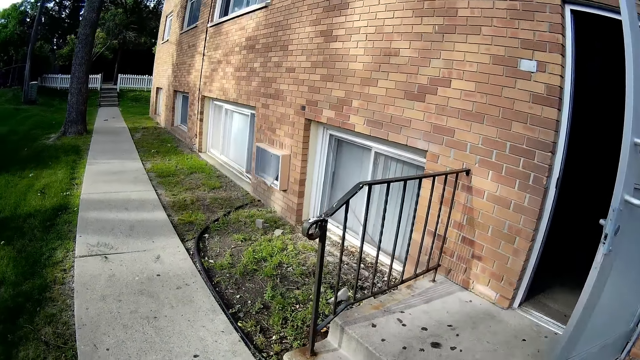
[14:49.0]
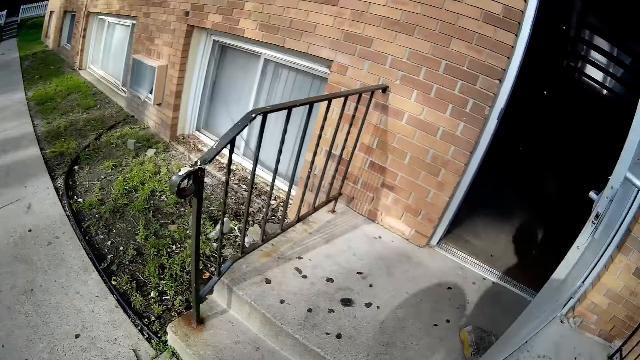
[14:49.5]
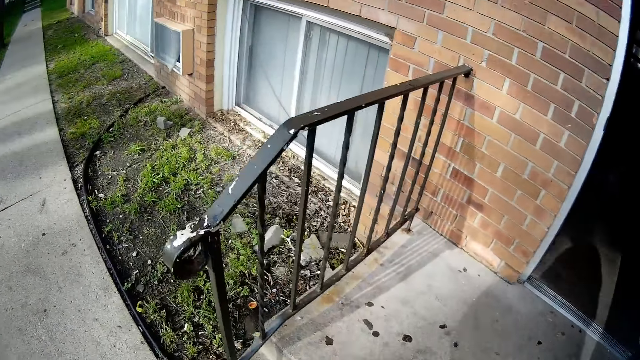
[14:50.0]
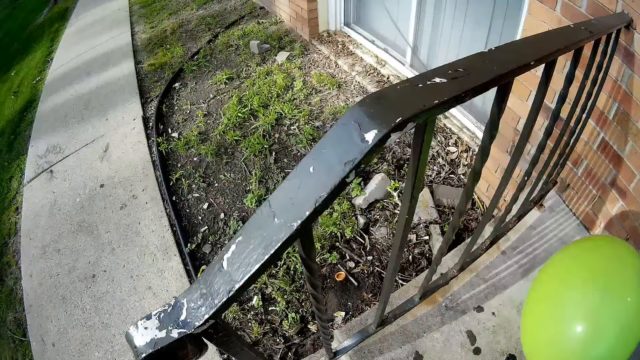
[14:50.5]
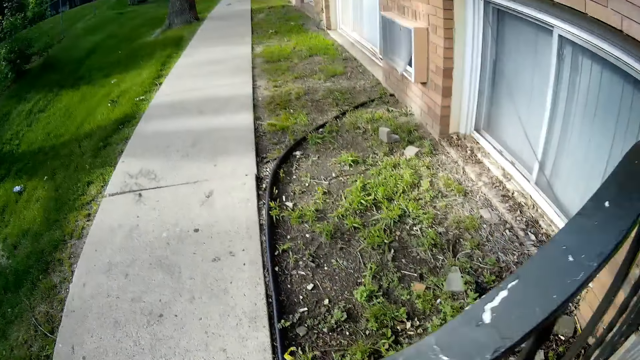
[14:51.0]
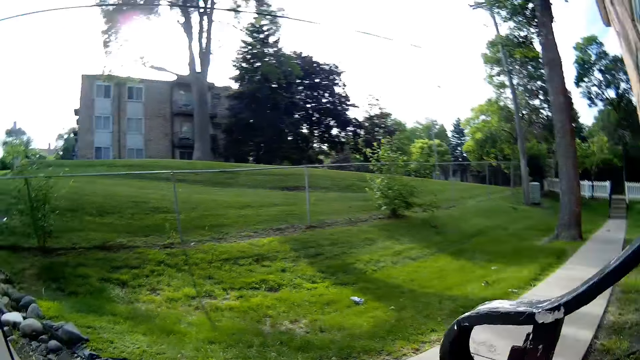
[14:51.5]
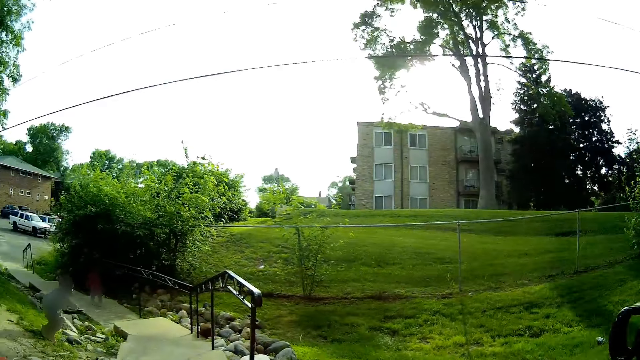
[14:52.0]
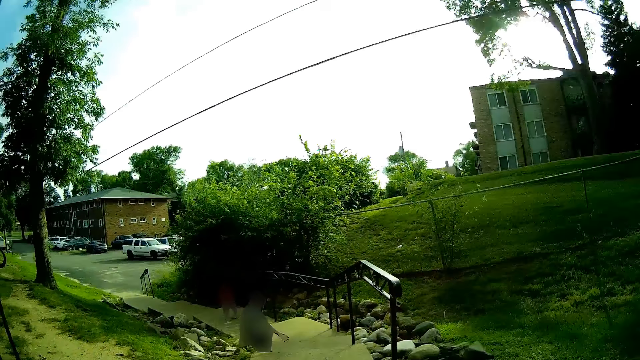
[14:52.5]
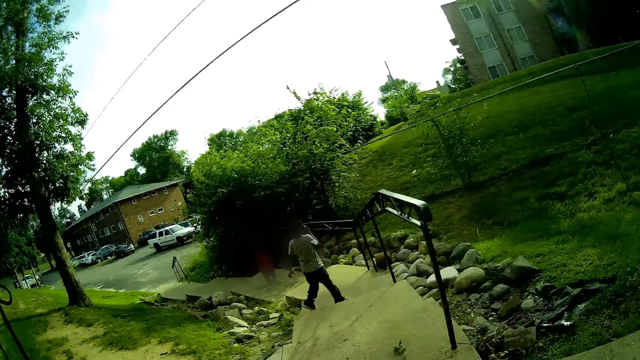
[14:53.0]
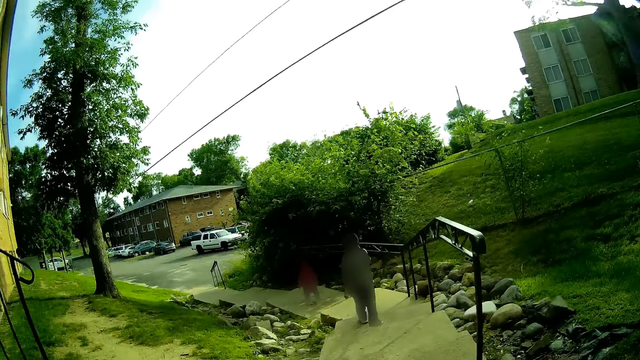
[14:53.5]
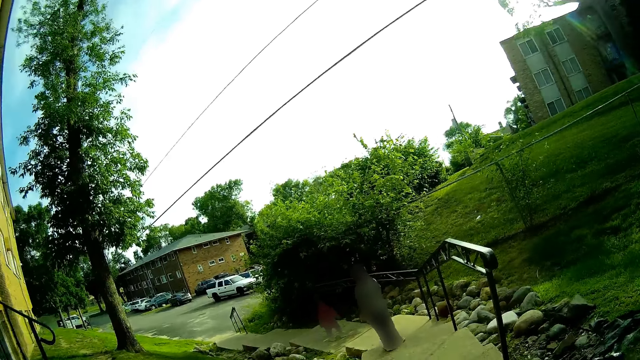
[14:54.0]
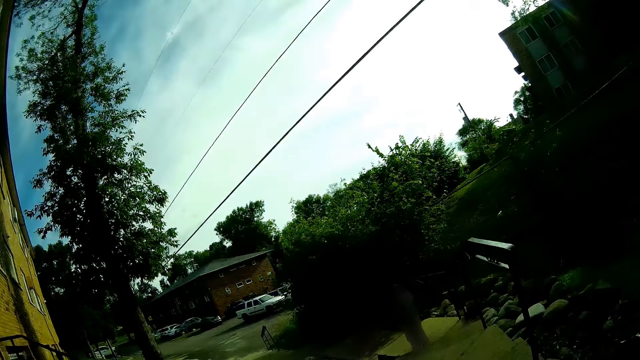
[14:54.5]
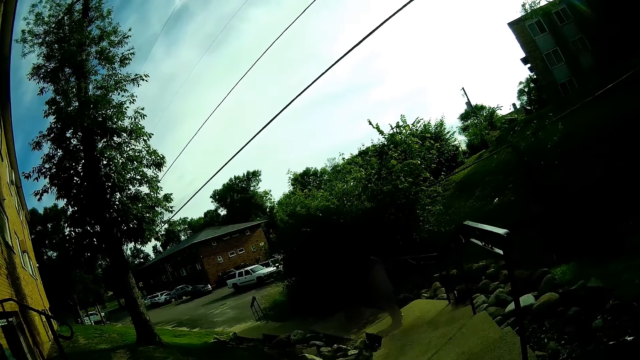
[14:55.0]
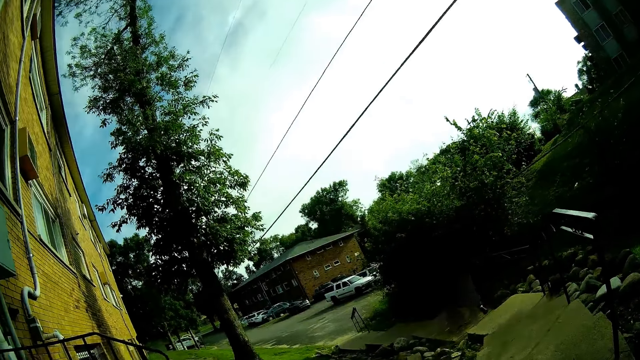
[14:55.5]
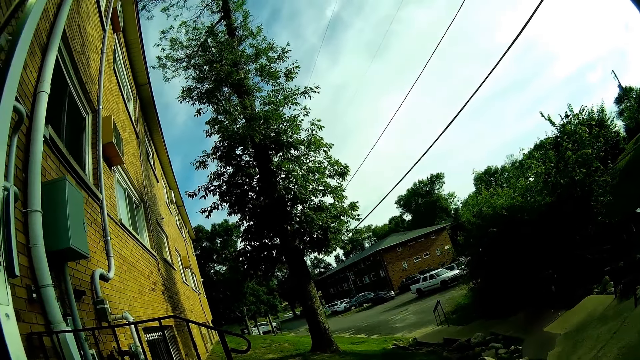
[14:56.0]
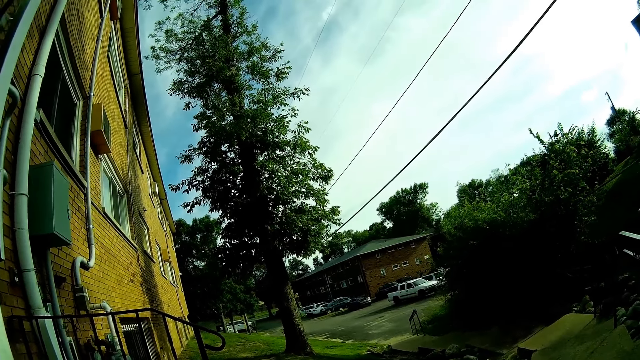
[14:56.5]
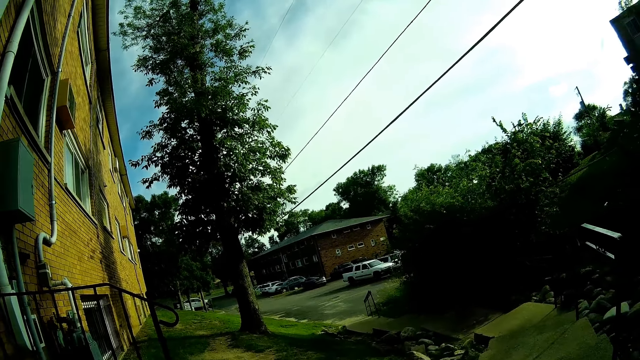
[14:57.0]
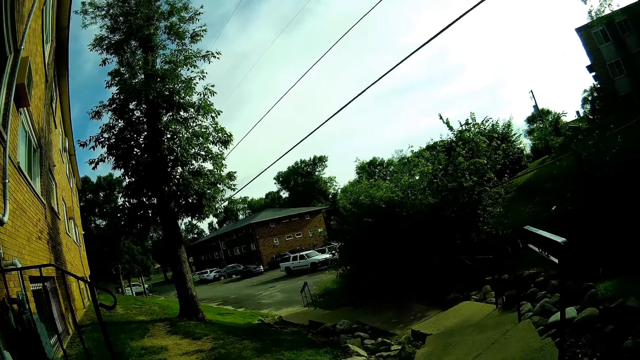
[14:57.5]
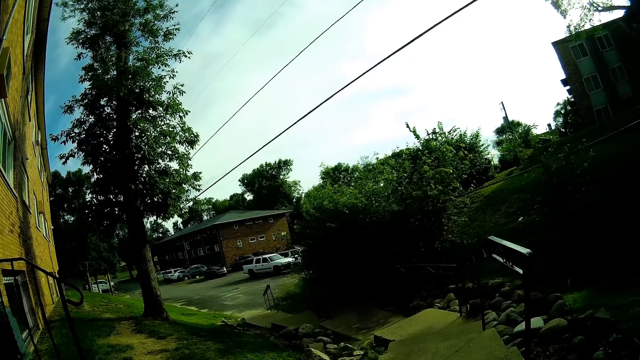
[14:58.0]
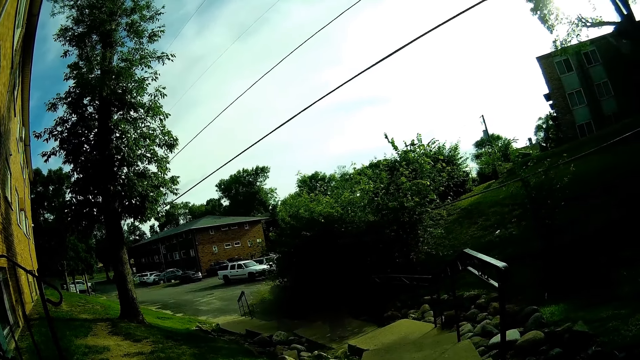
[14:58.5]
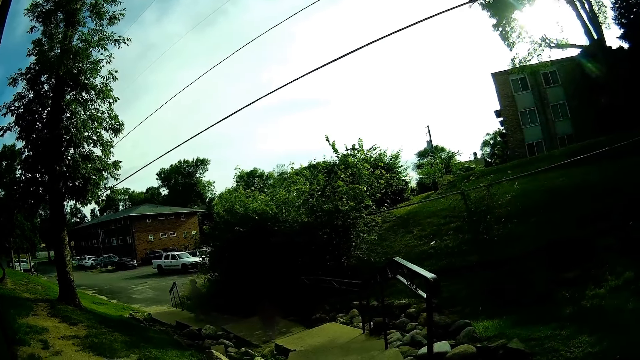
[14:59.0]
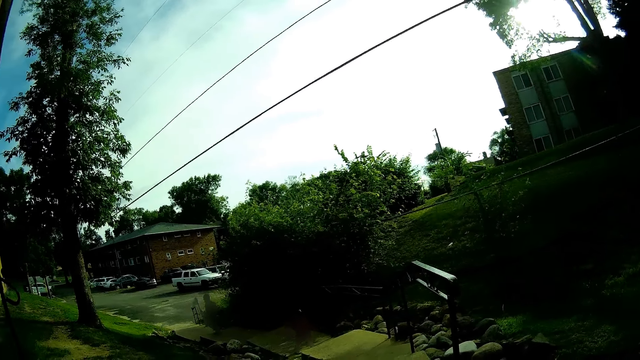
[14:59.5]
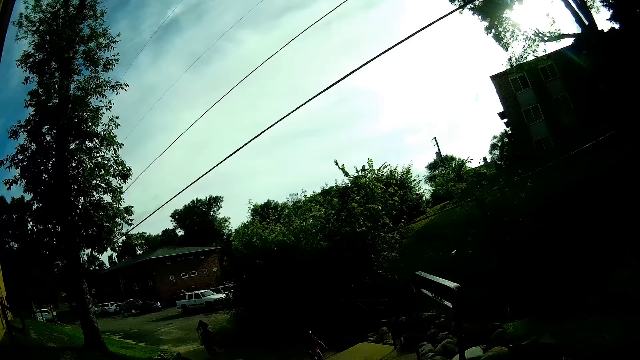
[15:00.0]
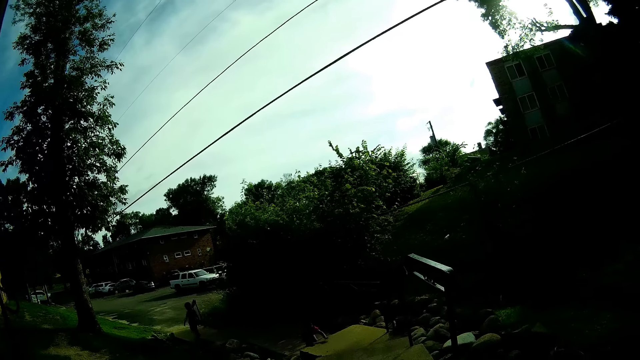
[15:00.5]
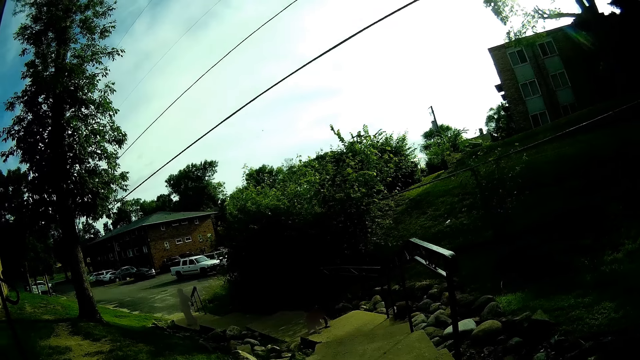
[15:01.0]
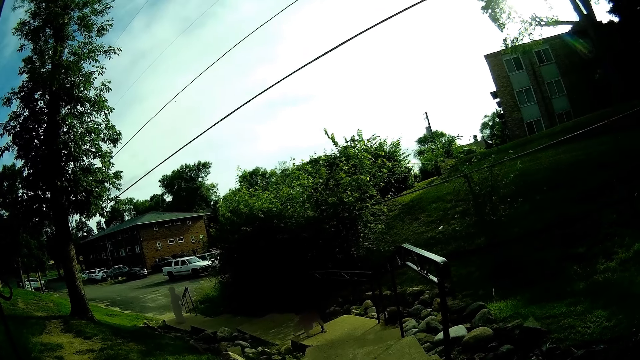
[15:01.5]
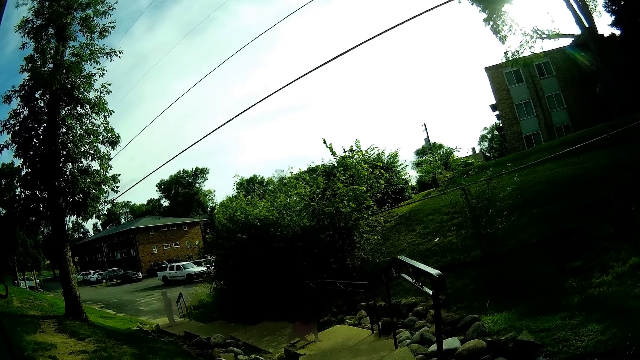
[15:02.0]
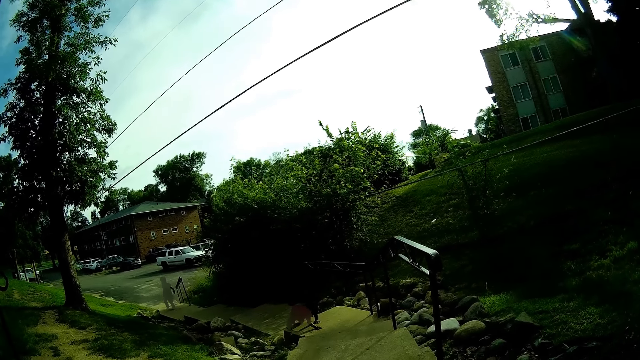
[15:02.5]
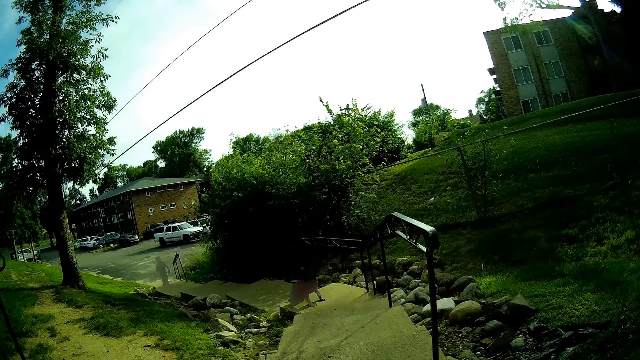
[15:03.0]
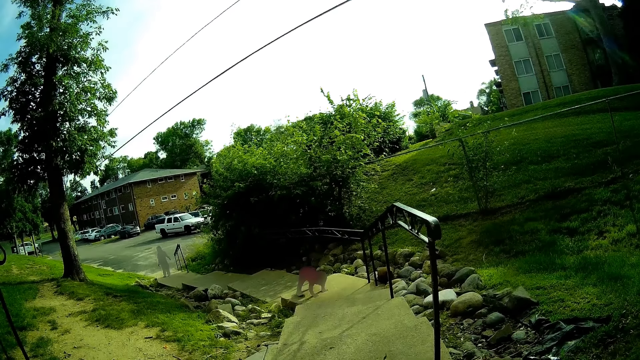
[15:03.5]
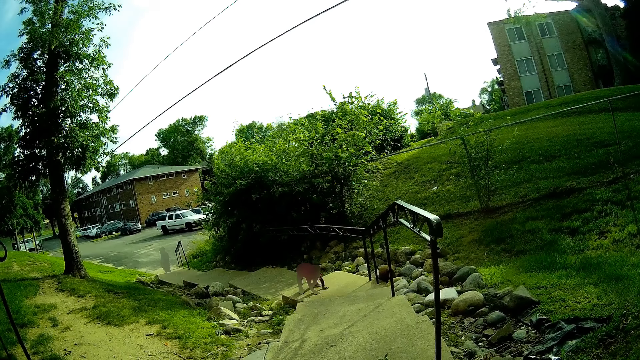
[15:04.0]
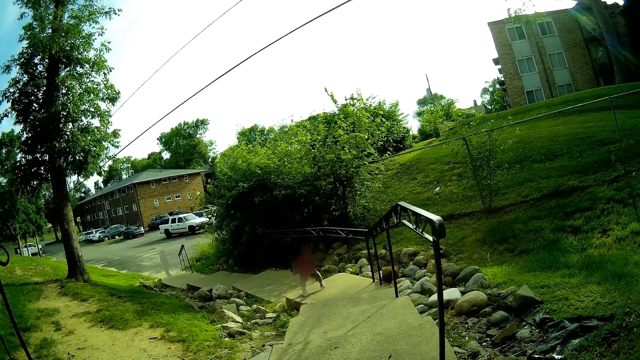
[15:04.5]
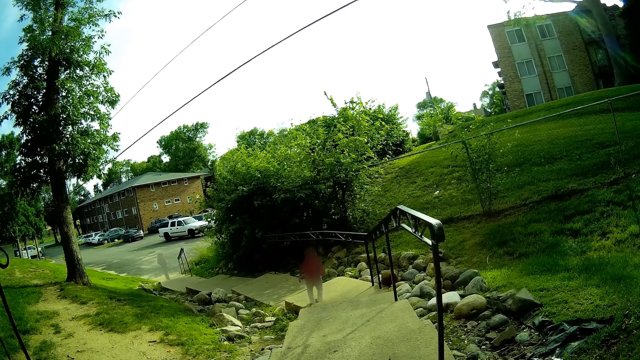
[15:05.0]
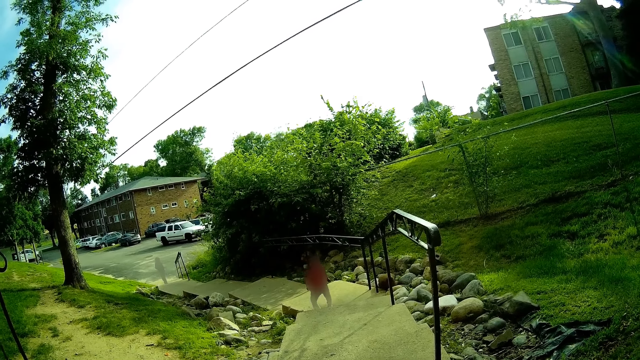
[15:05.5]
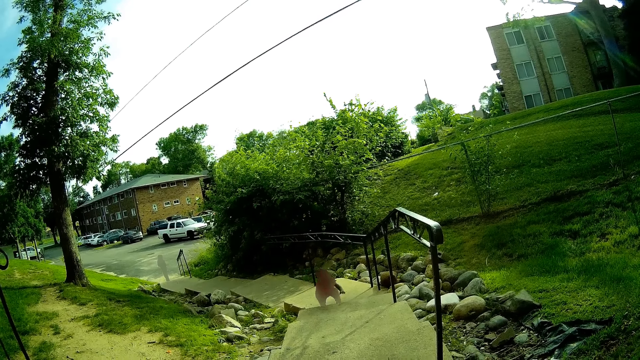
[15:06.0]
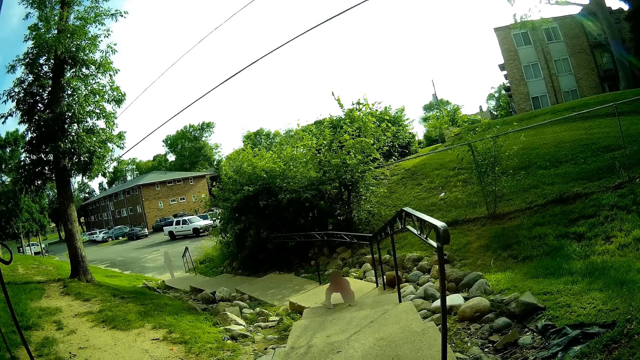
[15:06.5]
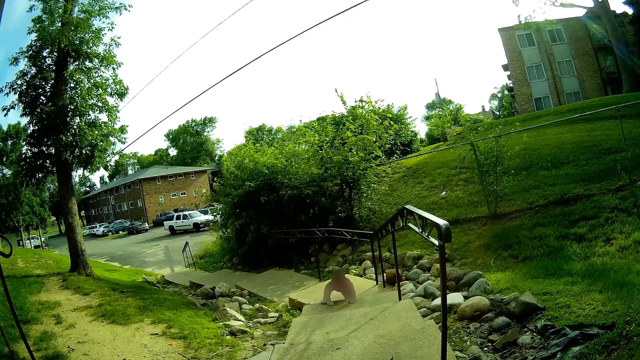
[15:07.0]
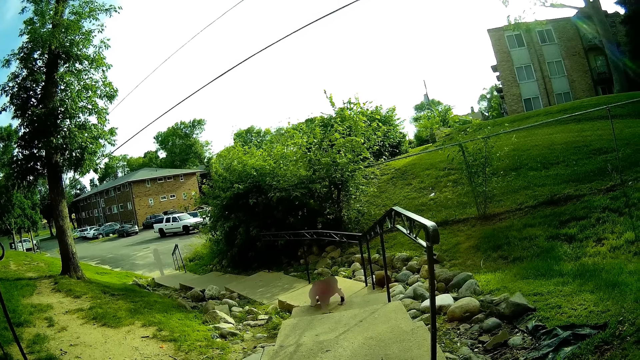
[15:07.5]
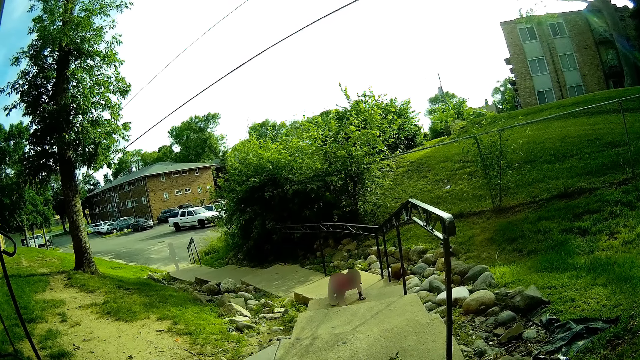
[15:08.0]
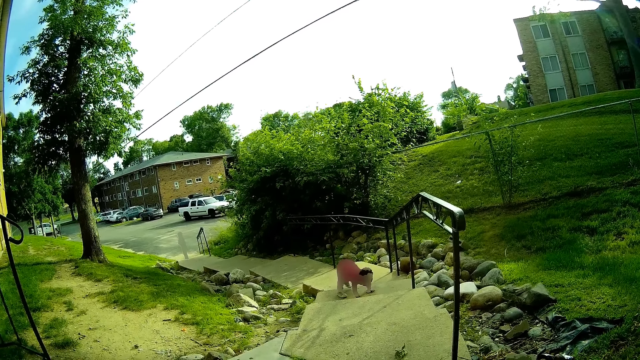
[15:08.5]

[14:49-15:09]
The camera wearer throws the ball. The baby climbs the flight of the stairs.
